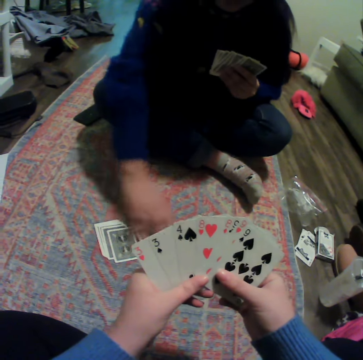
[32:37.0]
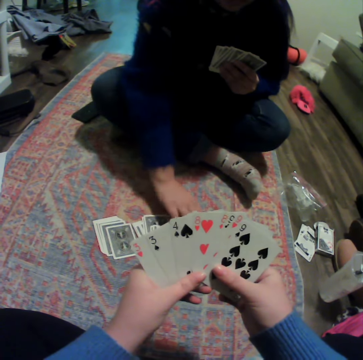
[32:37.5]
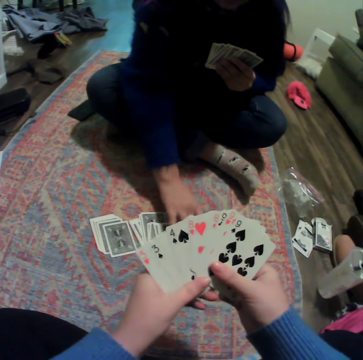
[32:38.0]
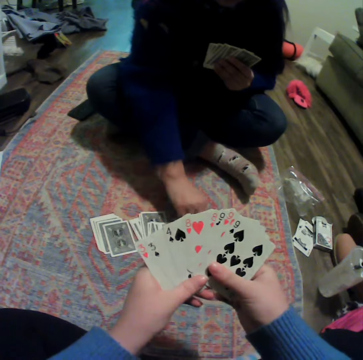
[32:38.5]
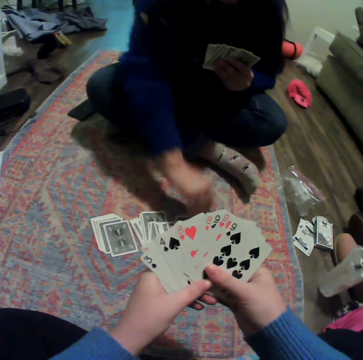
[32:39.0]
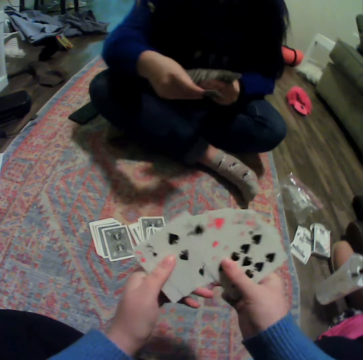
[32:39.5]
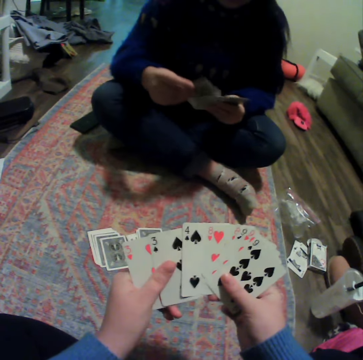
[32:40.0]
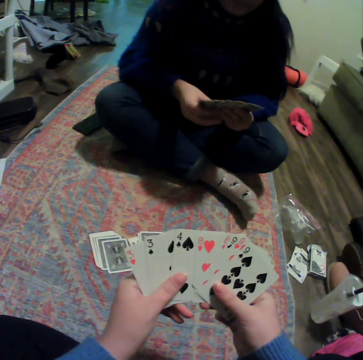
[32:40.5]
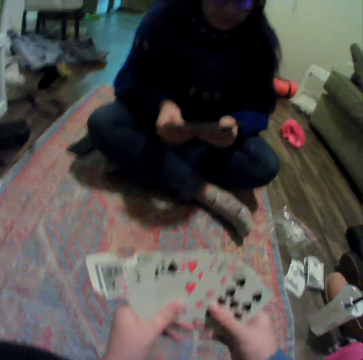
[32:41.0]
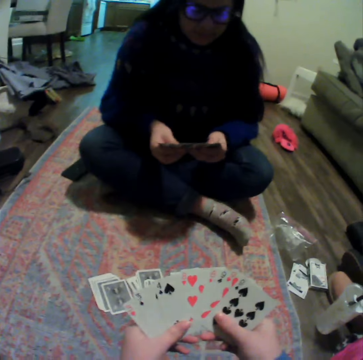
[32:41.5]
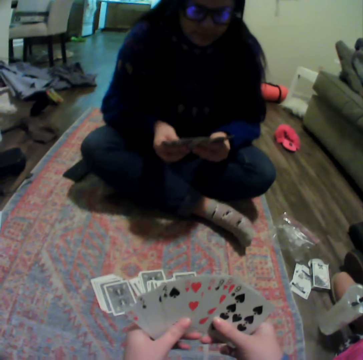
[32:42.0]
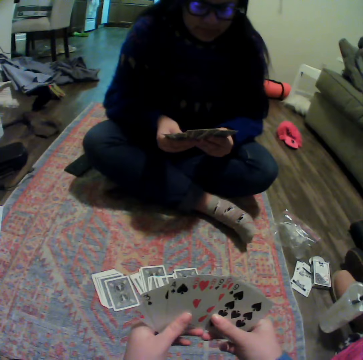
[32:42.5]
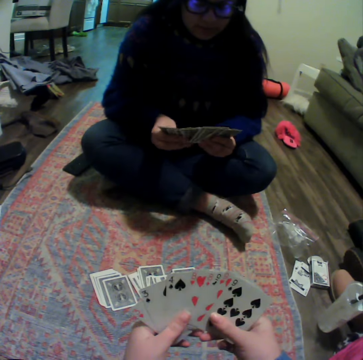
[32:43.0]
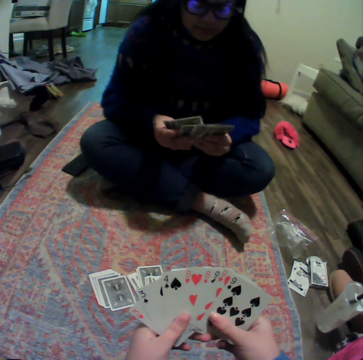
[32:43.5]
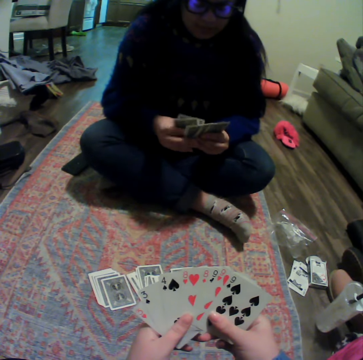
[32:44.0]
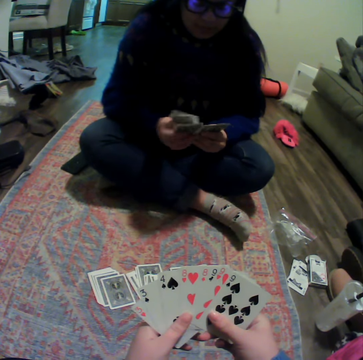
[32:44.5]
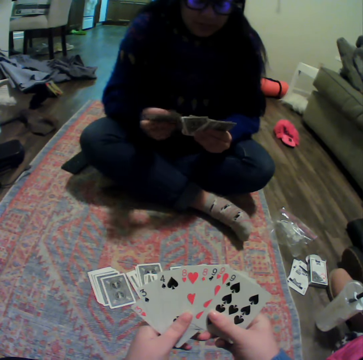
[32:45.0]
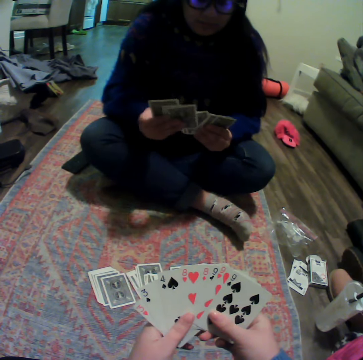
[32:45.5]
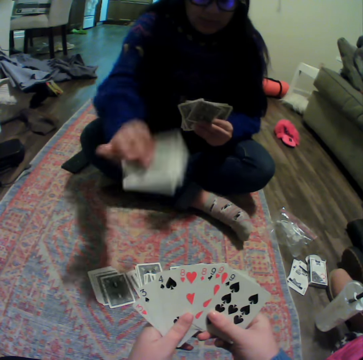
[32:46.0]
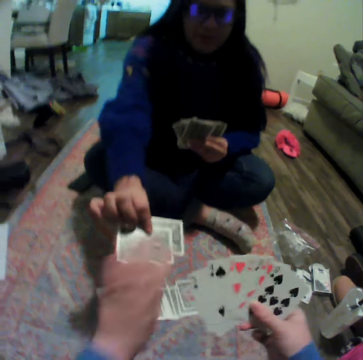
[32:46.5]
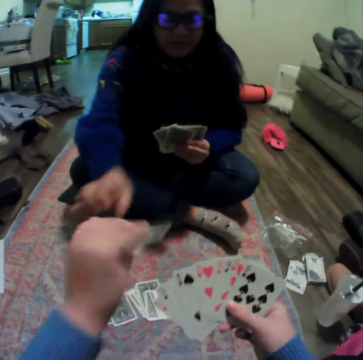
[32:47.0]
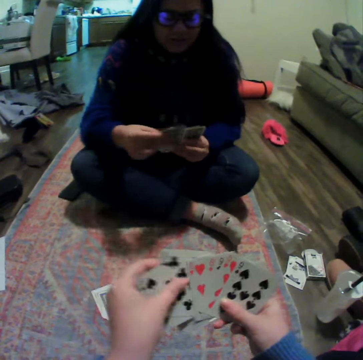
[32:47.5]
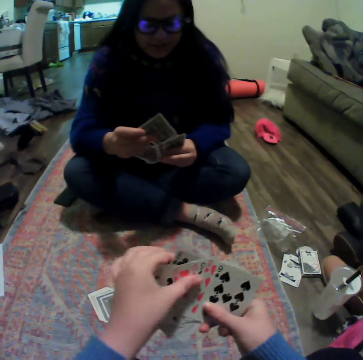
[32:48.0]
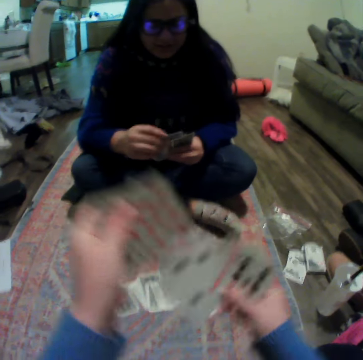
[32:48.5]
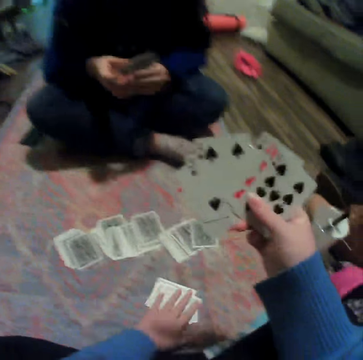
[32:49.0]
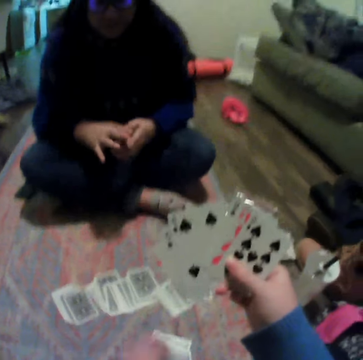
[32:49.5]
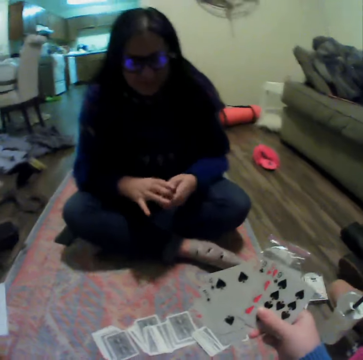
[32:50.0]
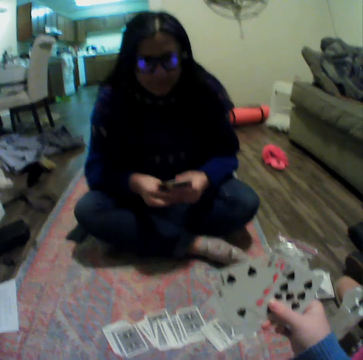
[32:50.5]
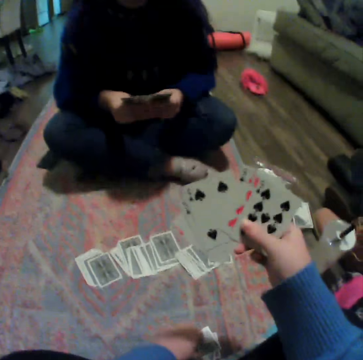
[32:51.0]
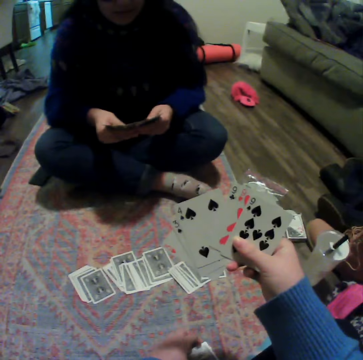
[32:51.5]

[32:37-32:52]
A woman spreads the cards. The woman picks a card on the carpet and organizes her cards. The woman puts the card between other cards and spreads the cards. The woman hands over some cards to the camera wearer. The camera wearer picks the card from the woman. The woman puts the card between other cards. The camera wearer places some cards on the carpet. The woman gathers the cards.

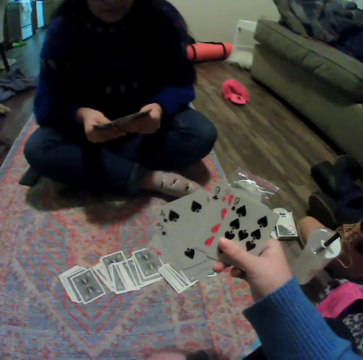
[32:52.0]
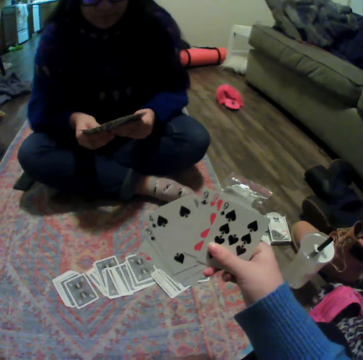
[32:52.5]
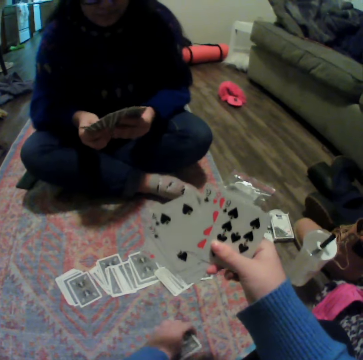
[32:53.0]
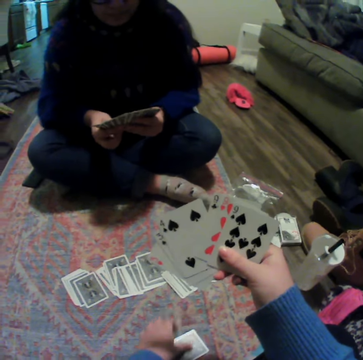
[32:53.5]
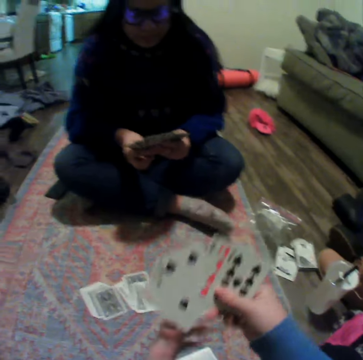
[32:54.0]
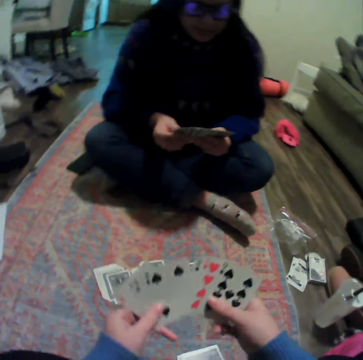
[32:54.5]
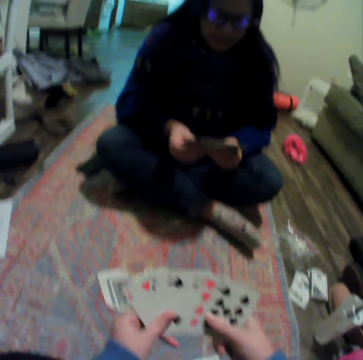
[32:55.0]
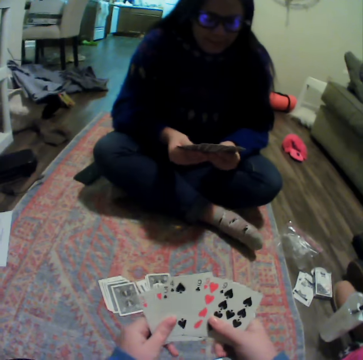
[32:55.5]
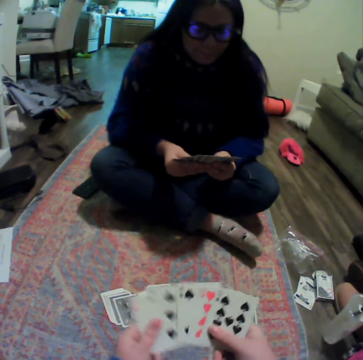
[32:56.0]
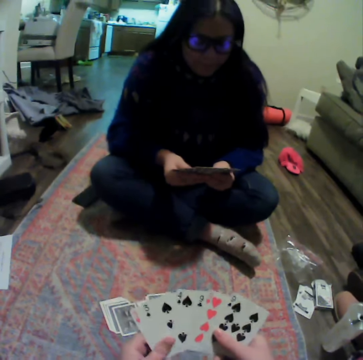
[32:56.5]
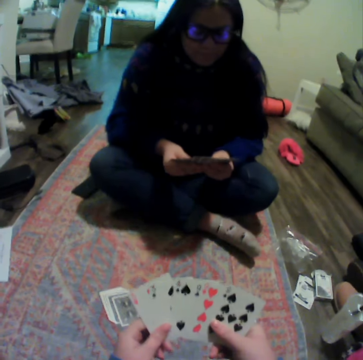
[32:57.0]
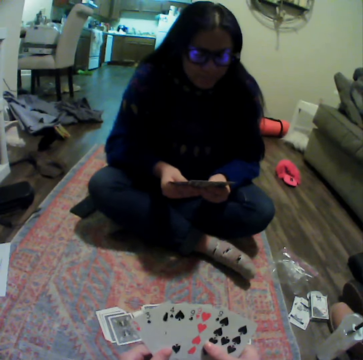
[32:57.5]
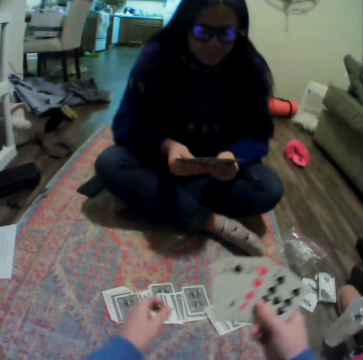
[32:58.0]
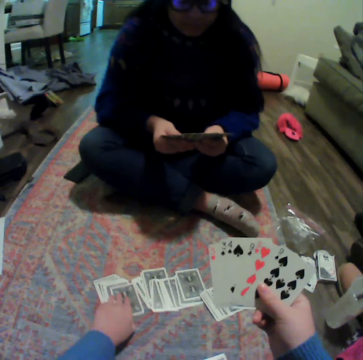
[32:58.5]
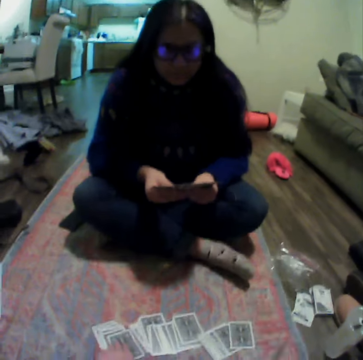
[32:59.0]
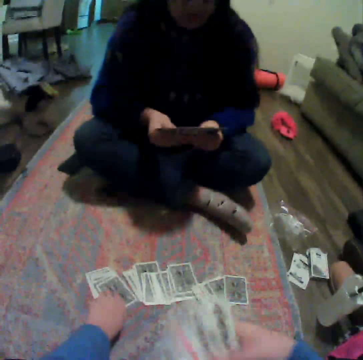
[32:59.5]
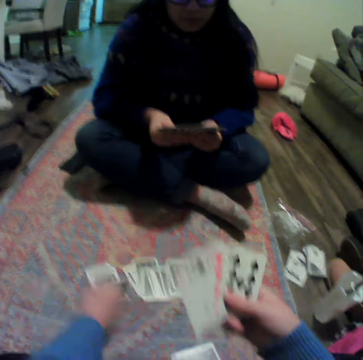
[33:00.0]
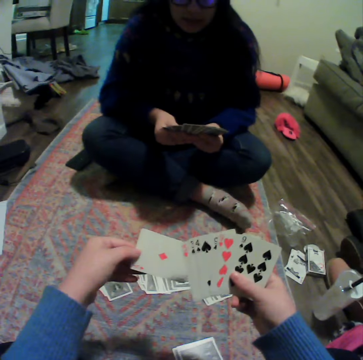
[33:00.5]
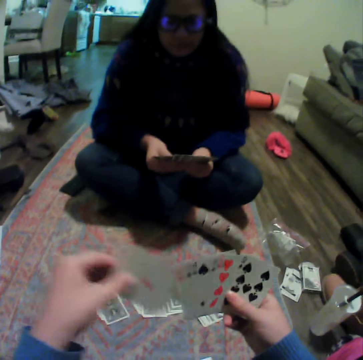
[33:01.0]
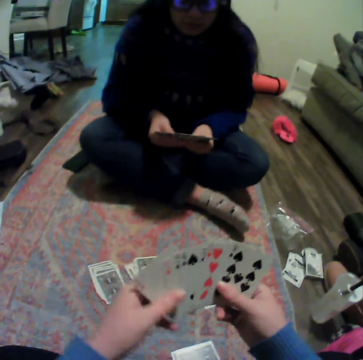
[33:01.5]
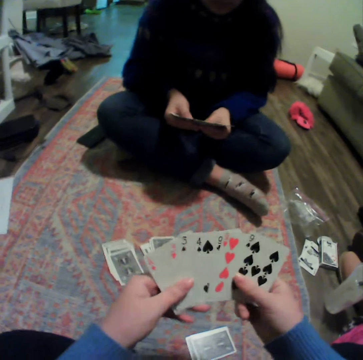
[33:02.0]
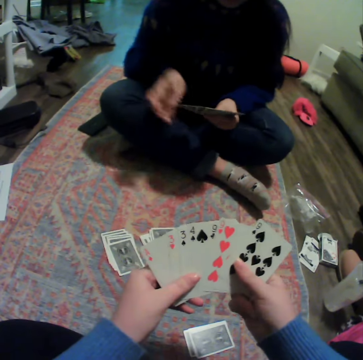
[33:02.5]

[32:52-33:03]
A woman spreads the cards. The camera wearer moves the cards and spreads the cards. They pick a card on the carpet and move their hands.

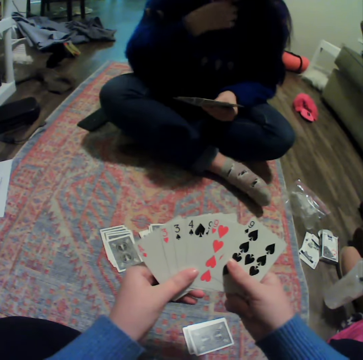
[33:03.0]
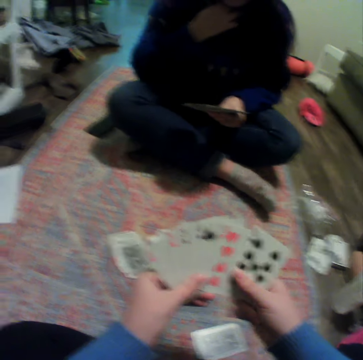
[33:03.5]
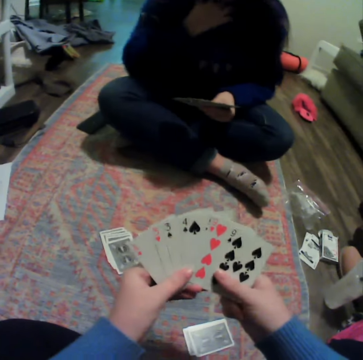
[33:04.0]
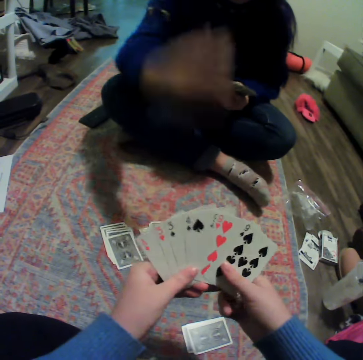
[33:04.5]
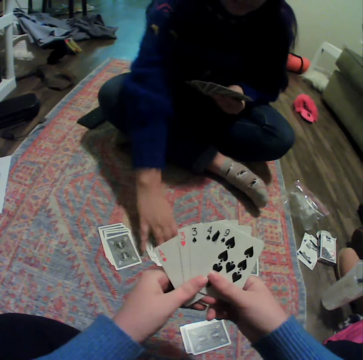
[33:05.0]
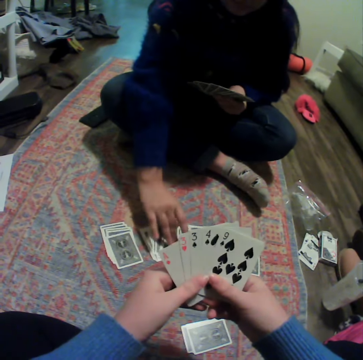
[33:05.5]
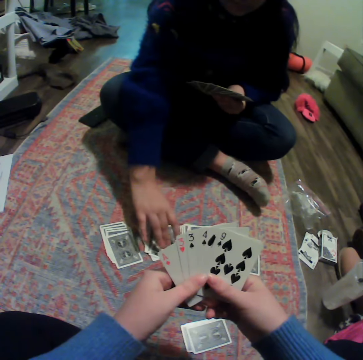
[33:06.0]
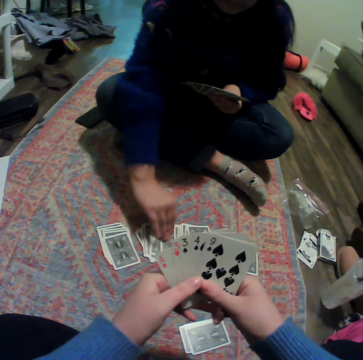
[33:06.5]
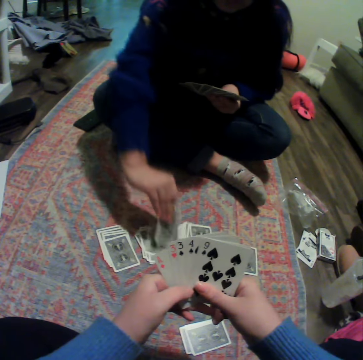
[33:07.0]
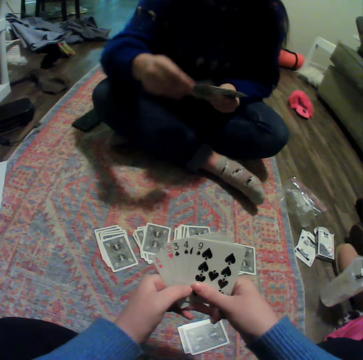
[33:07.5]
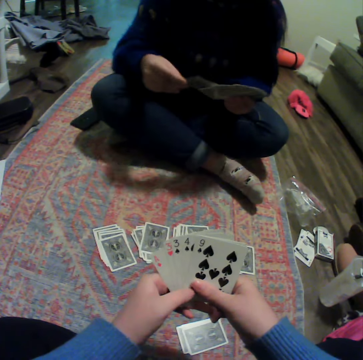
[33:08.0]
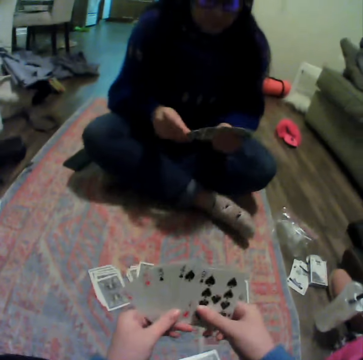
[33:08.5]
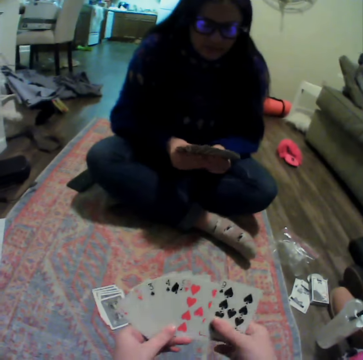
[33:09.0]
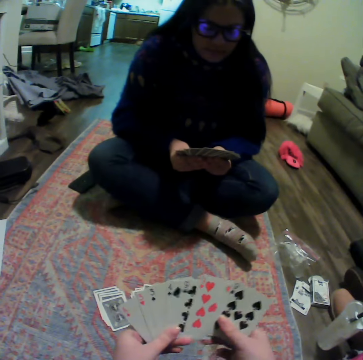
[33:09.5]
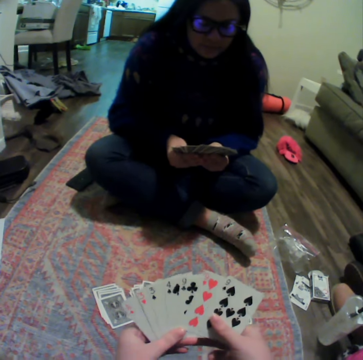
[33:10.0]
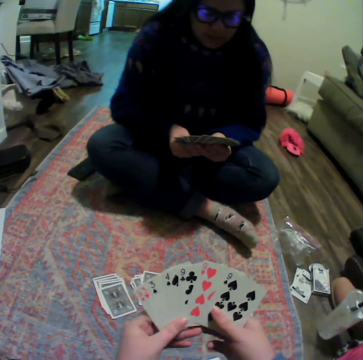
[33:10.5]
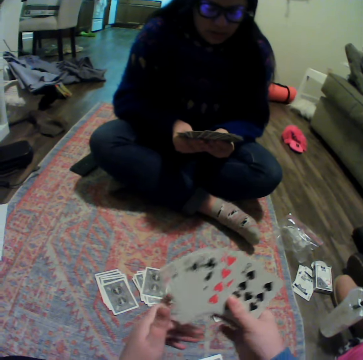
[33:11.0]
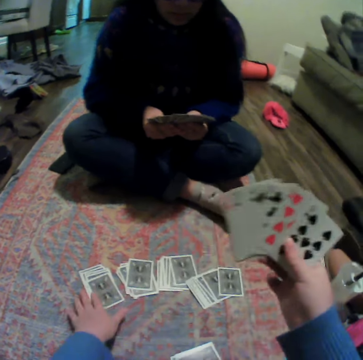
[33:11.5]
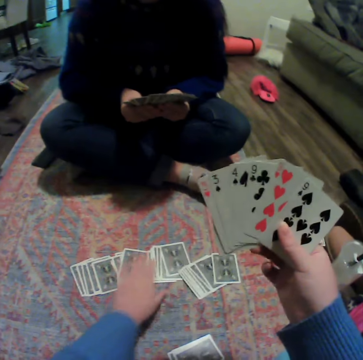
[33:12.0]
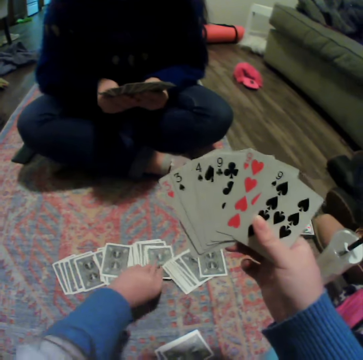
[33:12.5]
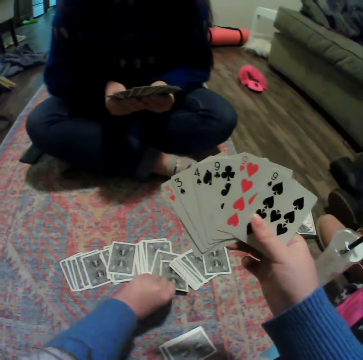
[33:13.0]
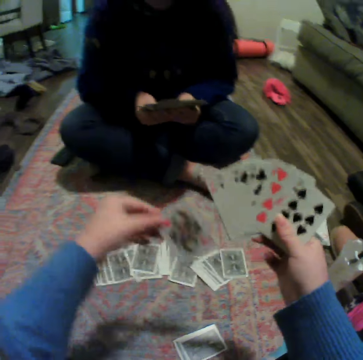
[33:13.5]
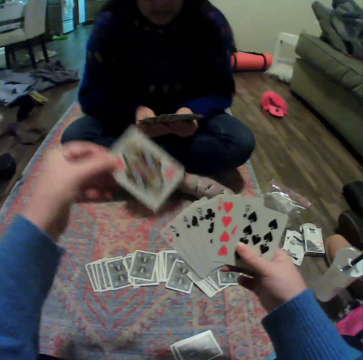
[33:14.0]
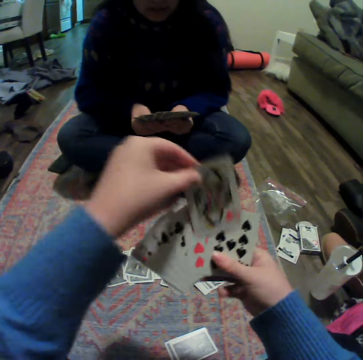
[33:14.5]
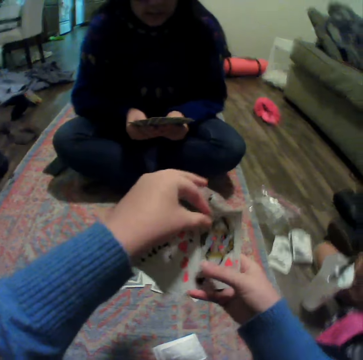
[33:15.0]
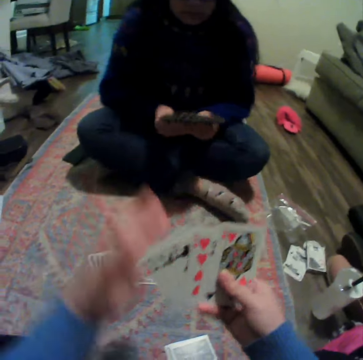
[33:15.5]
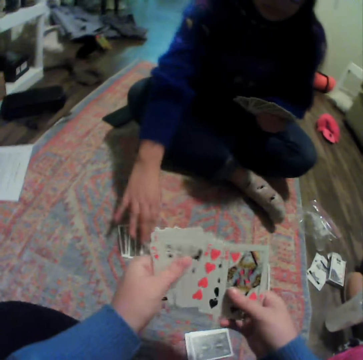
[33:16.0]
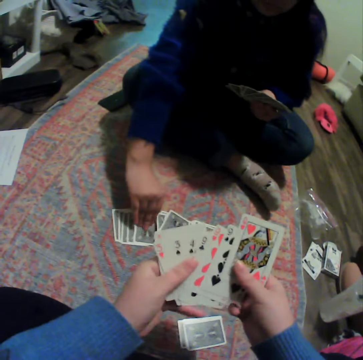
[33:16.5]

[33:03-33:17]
The camera wearer spreads the cards. A woman moves a hand. The woman picks a card on the carpet and puts the card between cards. The woman spreads the cards. The camera wearer picks a card on the carpet. They put the card between other cards.
